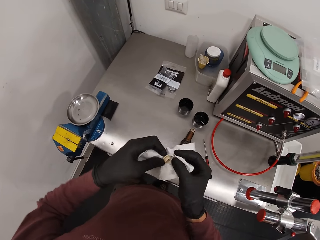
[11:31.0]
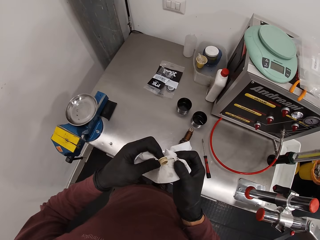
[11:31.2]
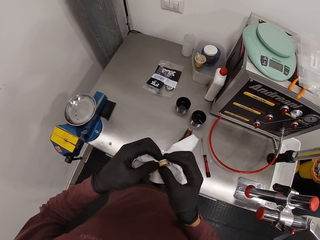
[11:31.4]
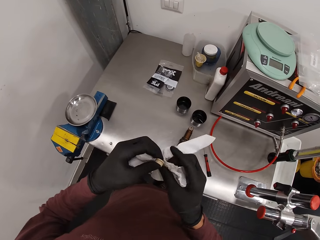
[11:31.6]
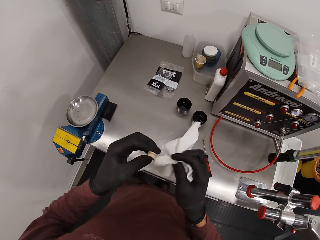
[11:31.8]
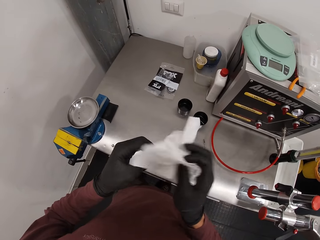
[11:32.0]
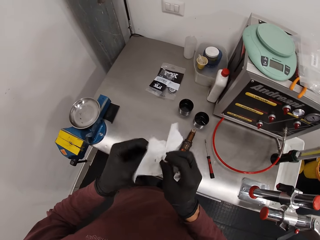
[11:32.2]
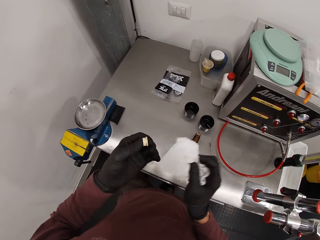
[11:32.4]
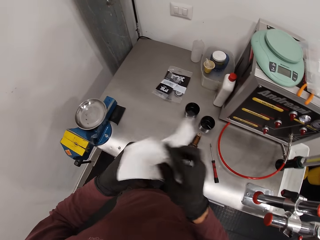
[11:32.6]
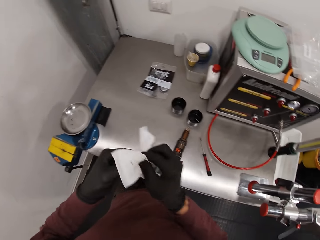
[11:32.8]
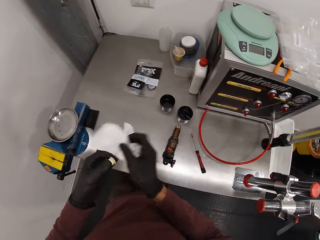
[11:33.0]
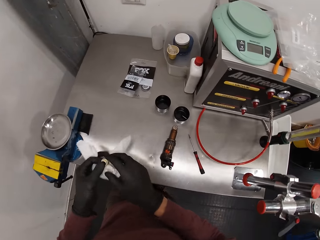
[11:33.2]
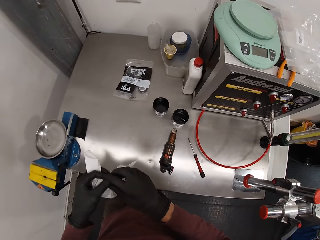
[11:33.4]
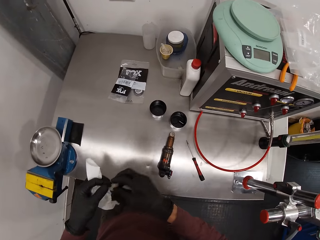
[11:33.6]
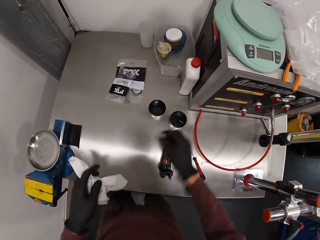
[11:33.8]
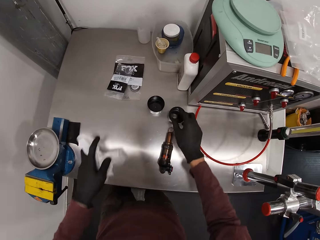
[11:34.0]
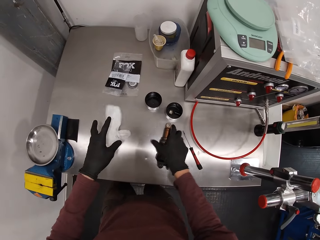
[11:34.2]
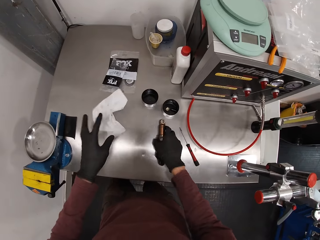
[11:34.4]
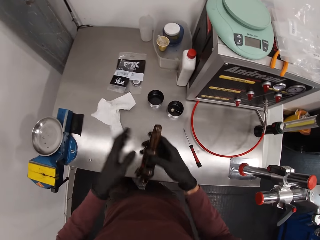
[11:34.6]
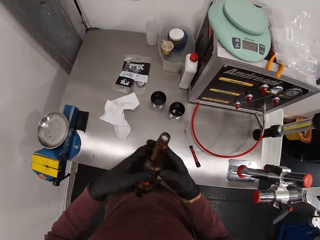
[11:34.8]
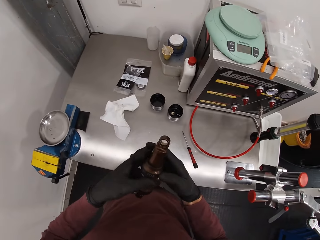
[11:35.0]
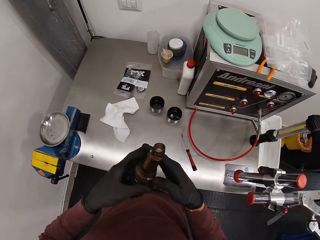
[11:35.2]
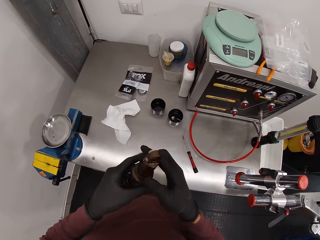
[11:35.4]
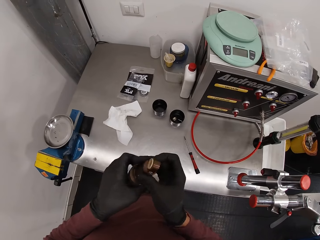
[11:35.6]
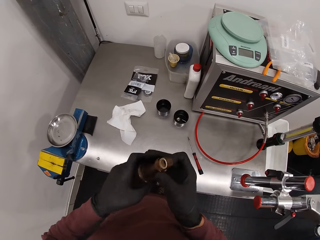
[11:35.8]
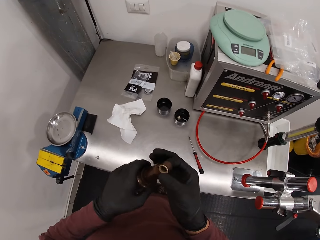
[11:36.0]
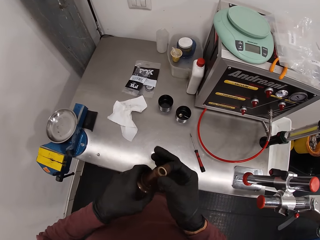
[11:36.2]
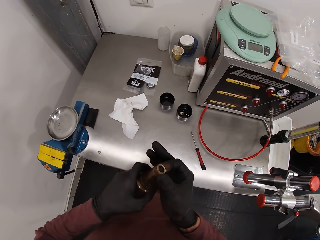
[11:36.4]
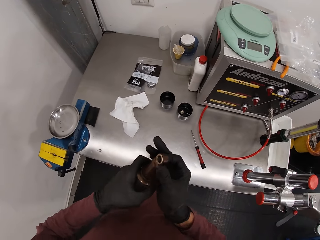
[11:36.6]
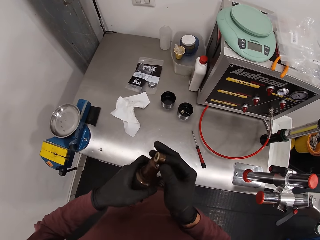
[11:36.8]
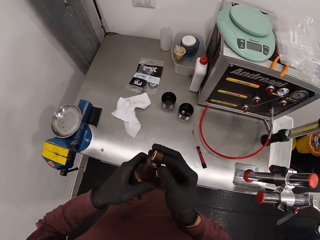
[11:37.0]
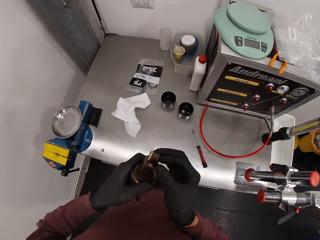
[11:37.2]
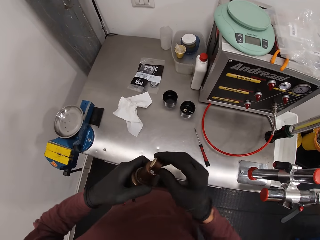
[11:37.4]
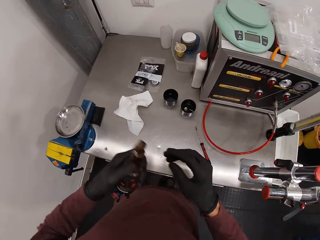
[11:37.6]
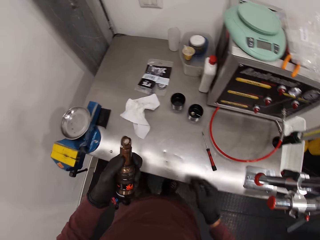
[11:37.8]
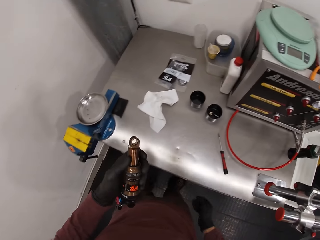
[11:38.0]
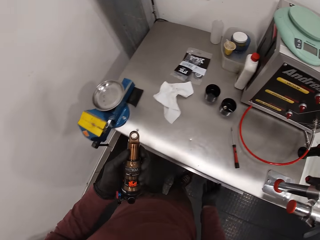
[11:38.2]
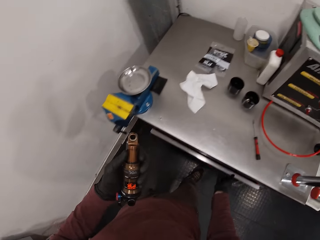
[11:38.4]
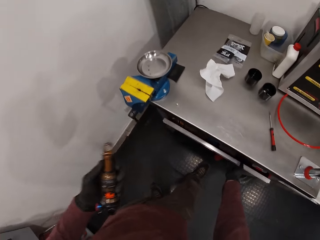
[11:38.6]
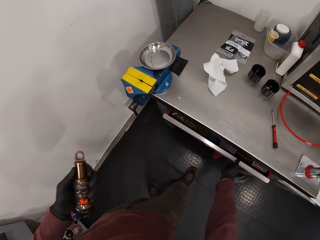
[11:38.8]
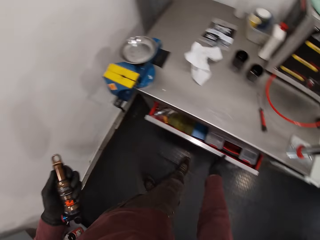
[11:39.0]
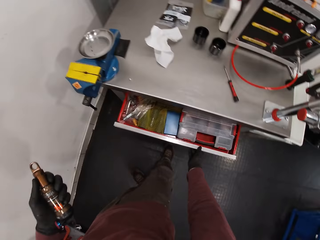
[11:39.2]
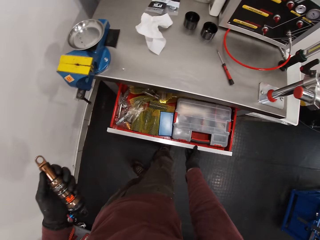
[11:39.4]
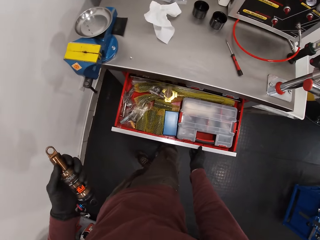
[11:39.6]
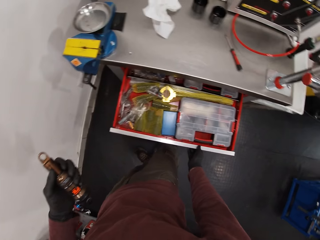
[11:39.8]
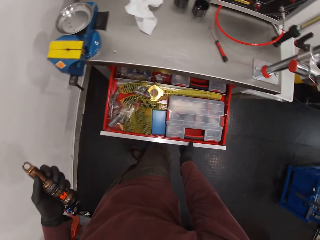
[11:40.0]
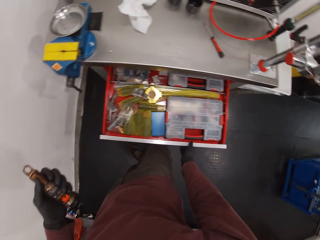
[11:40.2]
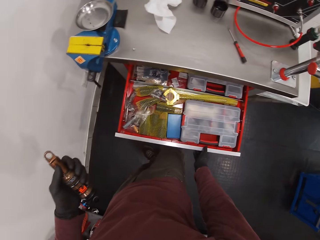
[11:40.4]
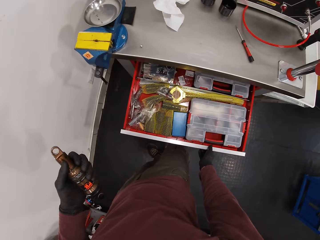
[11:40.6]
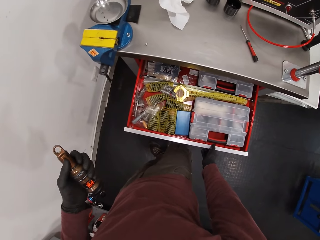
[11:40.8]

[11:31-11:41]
The camera wearer holds the wipe towel. He drops the part of the fox float inside the container on the table with his right hand. He drops the serviette on the table with his left hand. He takes the fox float from the table with his right hand. He holds the fox float with both hands. He opens the drawer with his right hand.

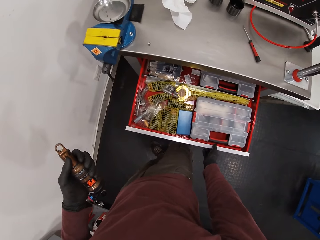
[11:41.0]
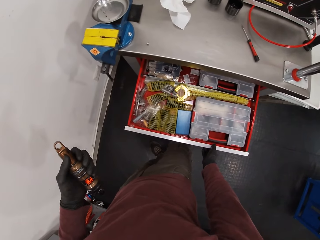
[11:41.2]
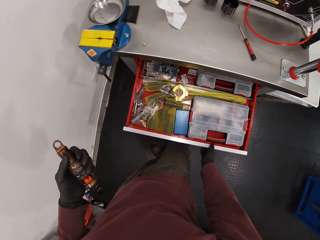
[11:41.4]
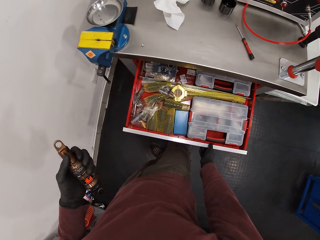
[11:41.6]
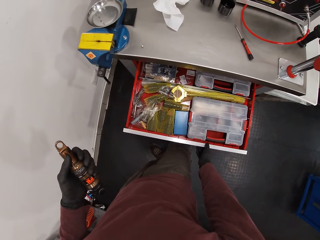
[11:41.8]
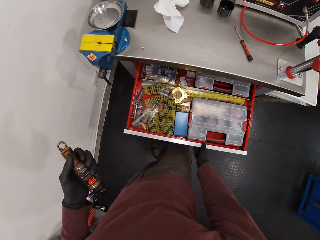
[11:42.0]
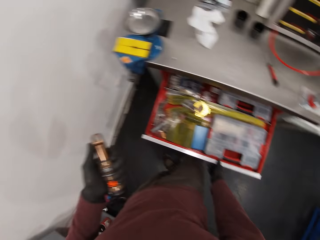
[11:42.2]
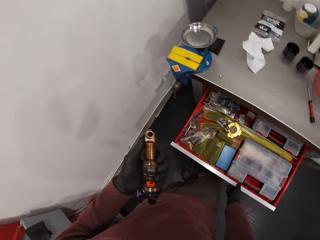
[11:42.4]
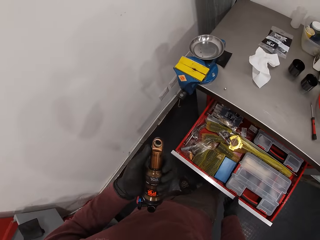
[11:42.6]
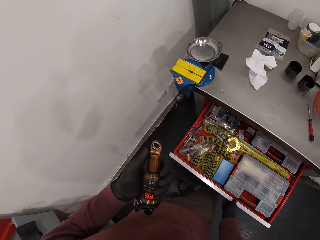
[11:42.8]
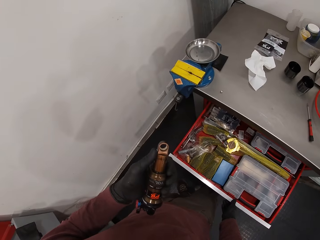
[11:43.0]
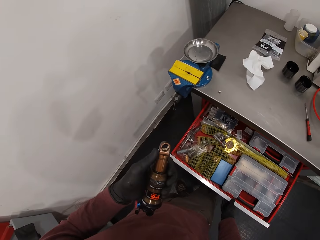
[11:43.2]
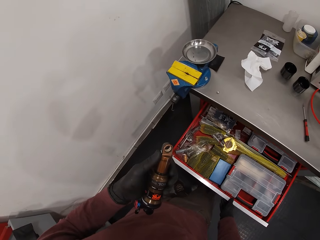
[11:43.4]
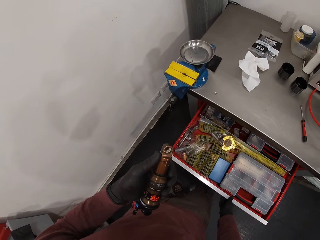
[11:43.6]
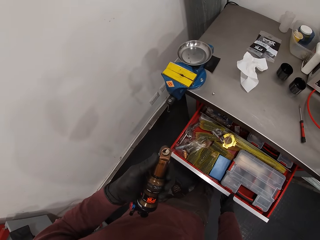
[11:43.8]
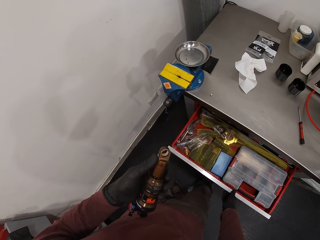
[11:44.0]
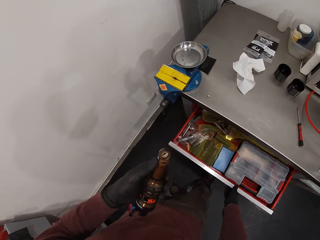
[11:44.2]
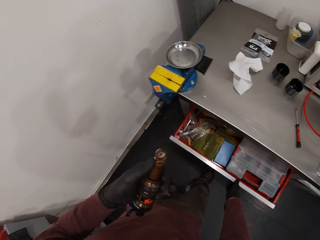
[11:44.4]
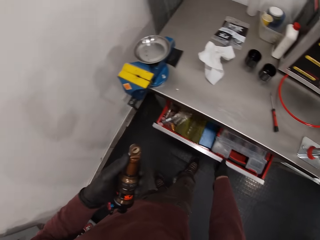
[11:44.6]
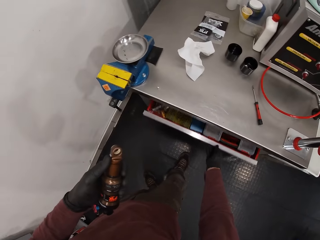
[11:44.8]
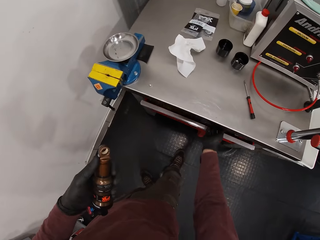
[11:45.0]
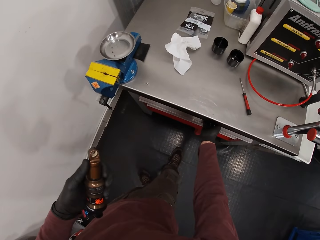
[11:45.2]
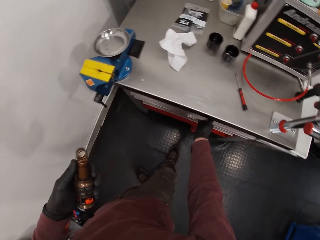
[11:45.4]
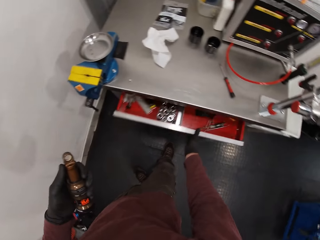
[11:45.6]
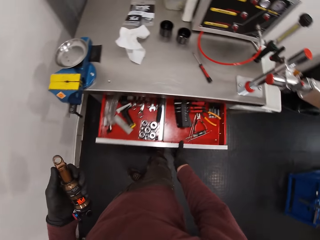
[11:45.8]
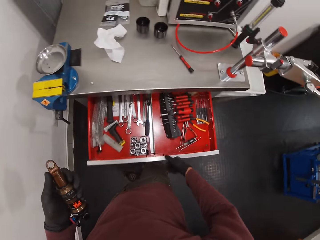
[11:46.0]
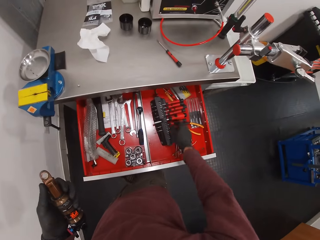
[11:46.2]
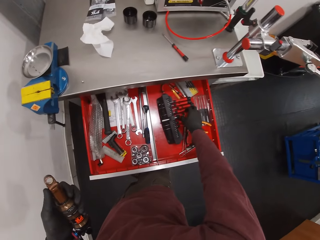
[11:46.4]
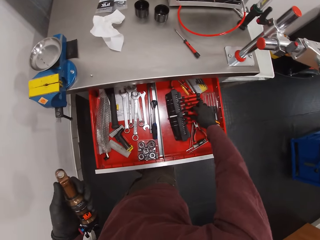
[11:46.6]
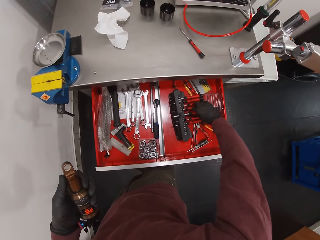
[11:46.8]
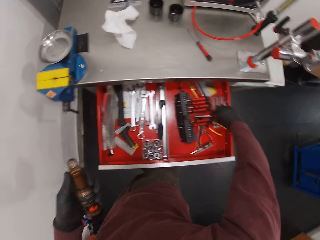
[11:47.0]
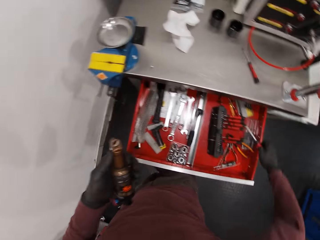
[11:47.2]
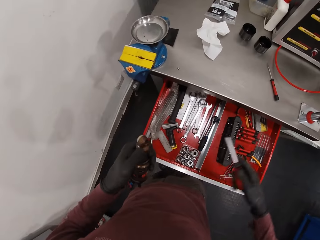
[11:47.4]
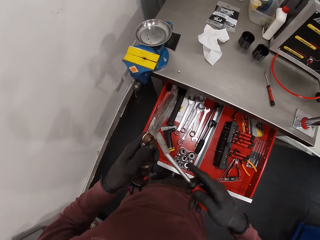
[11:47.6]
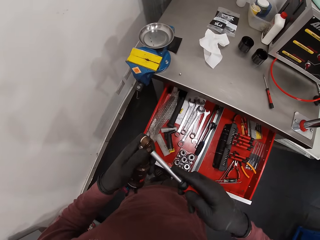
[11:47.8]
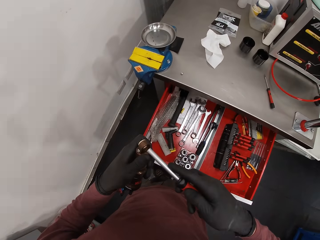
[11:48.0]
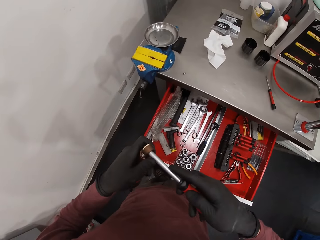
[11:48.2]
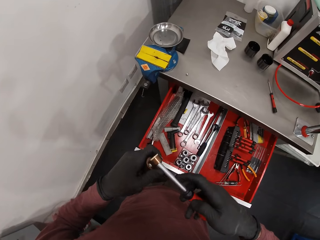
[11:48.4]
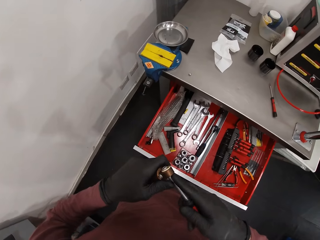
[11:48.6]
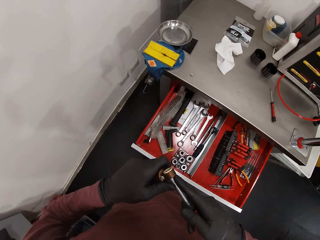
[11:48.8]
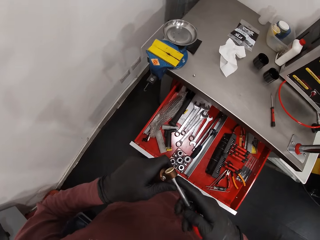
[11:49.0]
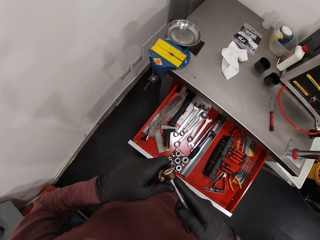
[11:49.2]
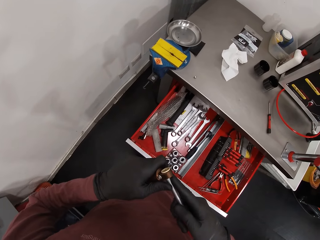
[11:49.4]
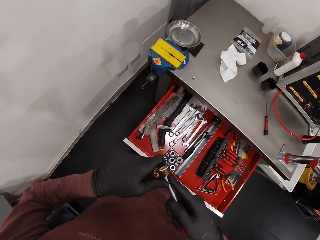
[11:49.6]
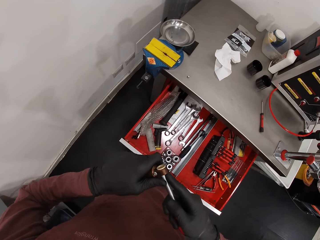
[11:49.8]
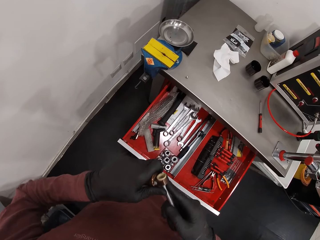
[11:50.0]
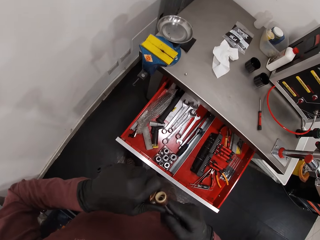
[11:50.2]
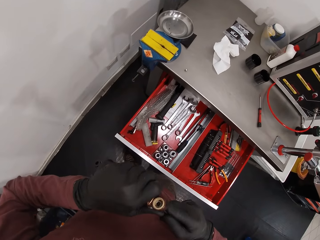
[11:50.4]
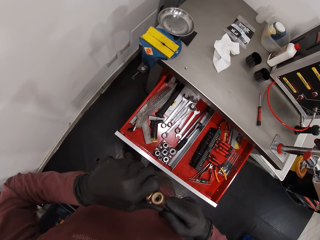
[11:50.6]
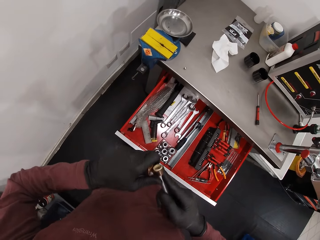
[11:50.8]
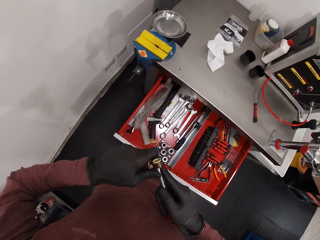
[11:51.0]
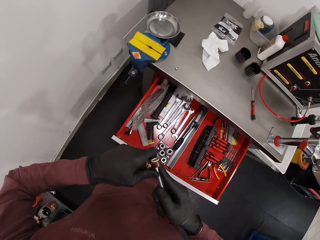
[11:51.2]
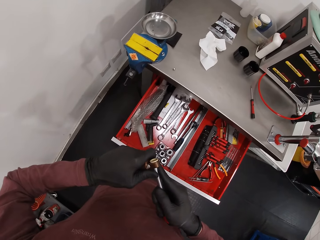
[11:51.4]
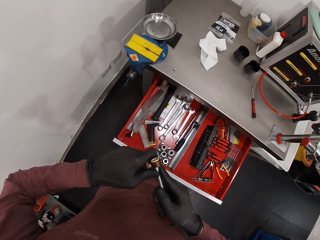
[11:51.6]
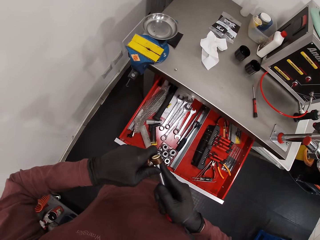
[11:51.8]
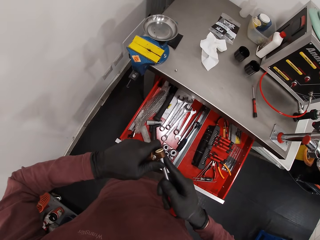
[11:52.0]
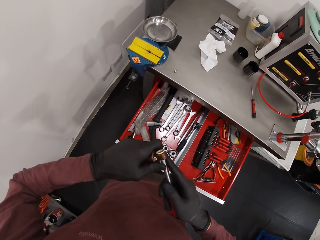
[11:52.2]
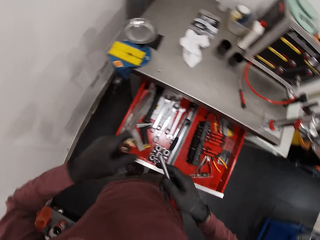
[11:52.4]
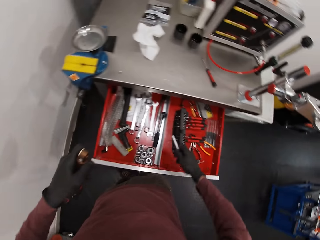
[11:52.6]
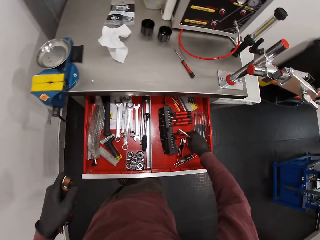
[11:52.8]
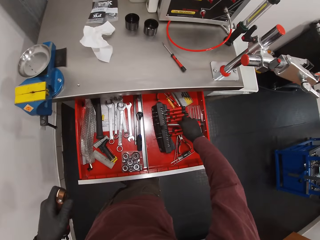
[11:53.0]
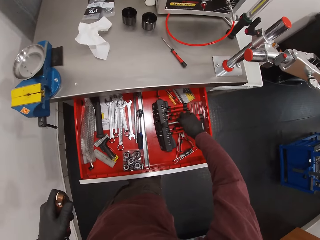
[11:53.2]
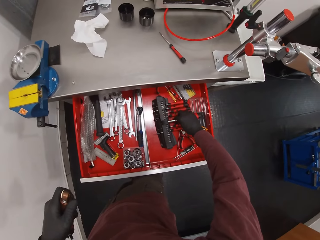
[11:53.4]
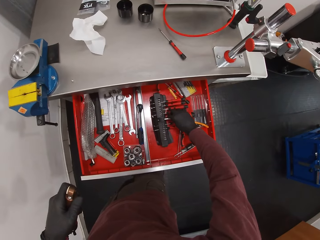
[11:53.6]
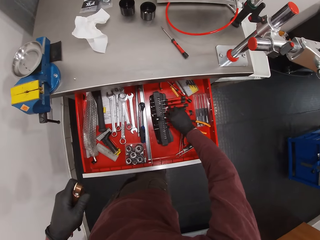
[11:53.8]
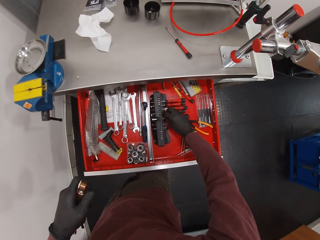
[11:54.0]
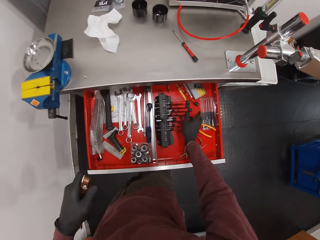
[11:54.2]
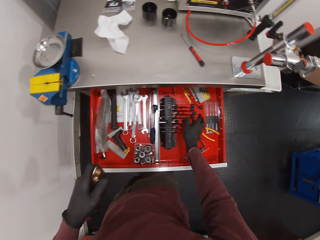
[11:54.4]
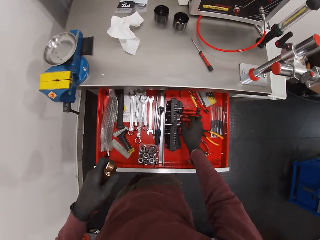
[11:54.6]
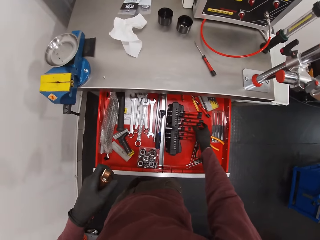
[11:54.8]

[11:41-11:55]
The camera wearer looks at the drawer. He closes the drawer with his right hand. He opens the drawer with his right hand. He takes a screwdriver from the drawer with his right hand. He holds the screwdriver. He places the screwdriver on the eyelet of the fox float with his right hand. He loosens something. He removes the screwdriver from the eyelet of the fox float with his right hand. He keeps the screwdriver inside the drawer with his right hand.
